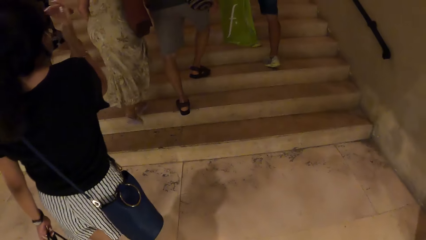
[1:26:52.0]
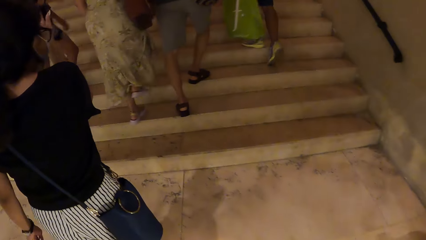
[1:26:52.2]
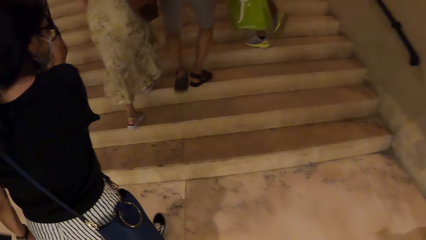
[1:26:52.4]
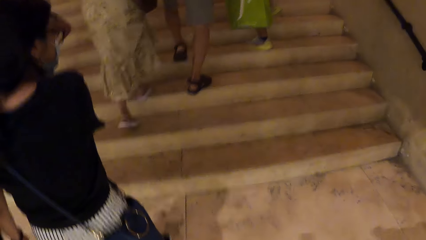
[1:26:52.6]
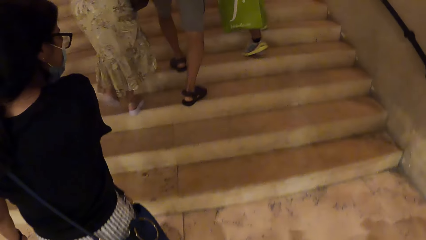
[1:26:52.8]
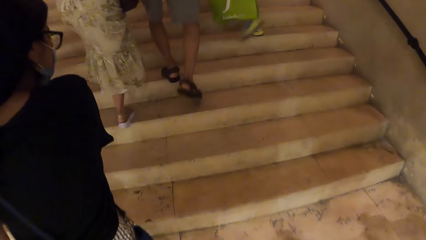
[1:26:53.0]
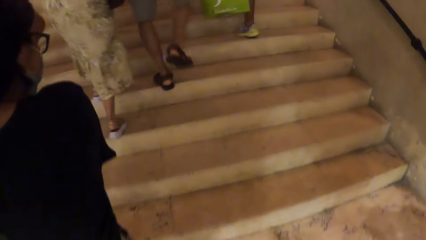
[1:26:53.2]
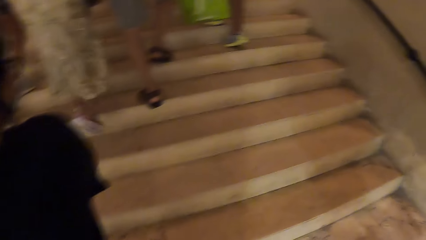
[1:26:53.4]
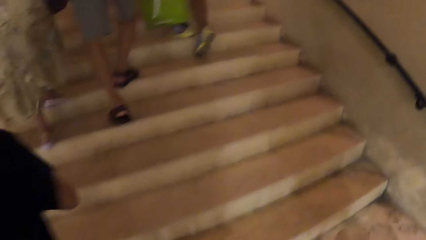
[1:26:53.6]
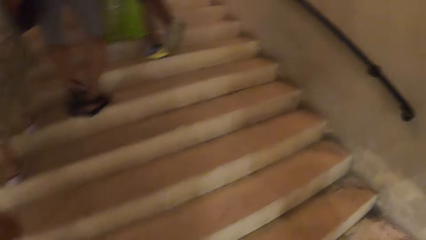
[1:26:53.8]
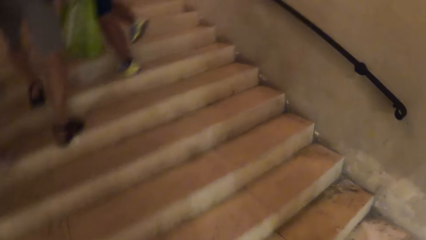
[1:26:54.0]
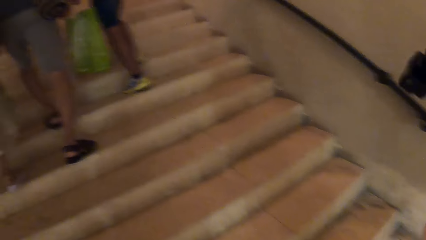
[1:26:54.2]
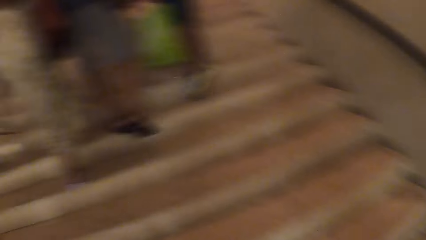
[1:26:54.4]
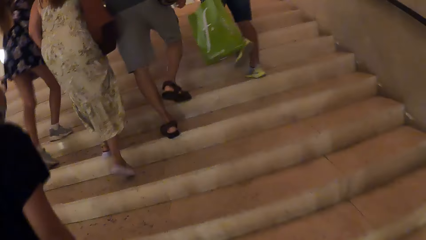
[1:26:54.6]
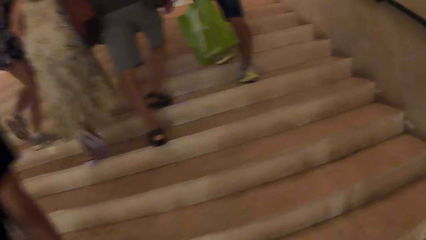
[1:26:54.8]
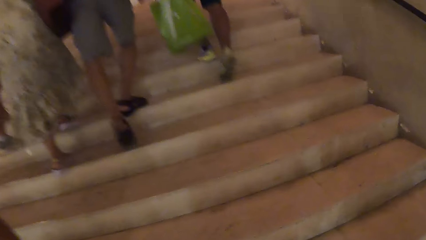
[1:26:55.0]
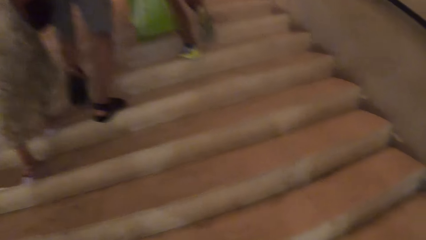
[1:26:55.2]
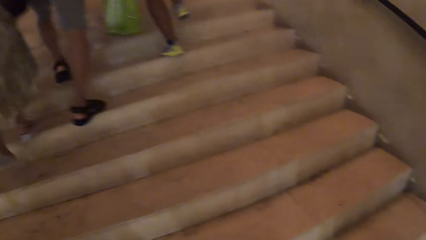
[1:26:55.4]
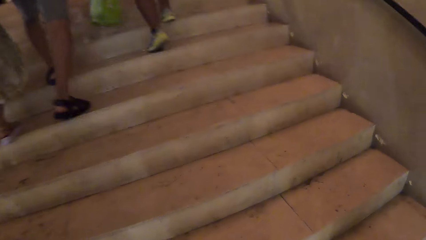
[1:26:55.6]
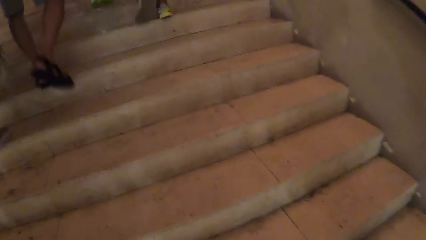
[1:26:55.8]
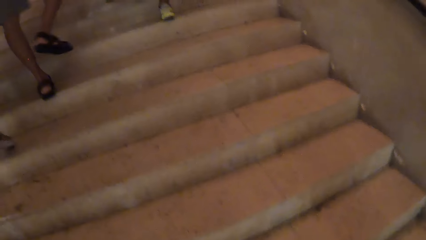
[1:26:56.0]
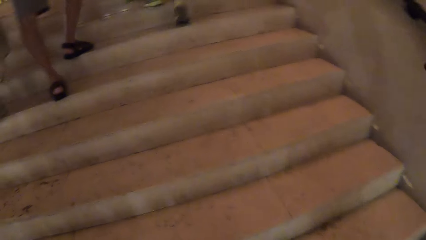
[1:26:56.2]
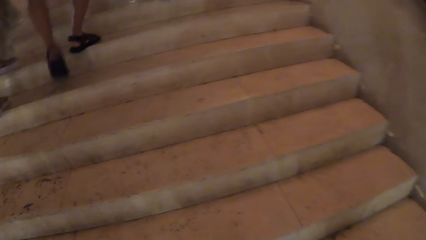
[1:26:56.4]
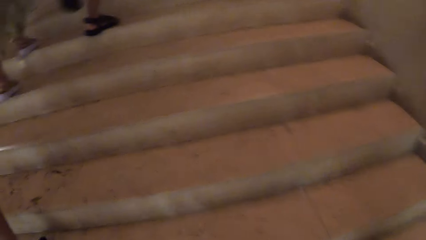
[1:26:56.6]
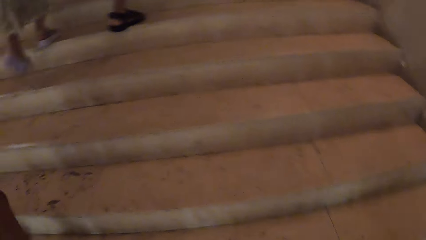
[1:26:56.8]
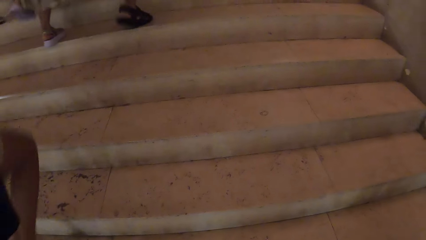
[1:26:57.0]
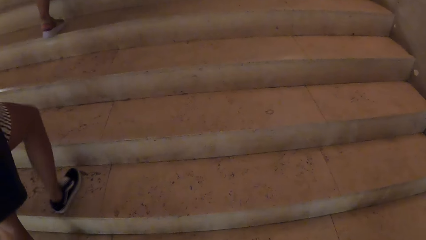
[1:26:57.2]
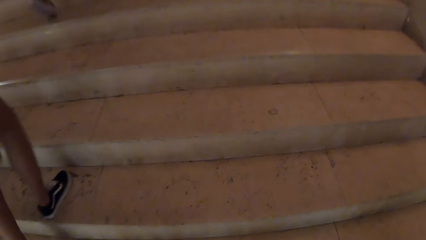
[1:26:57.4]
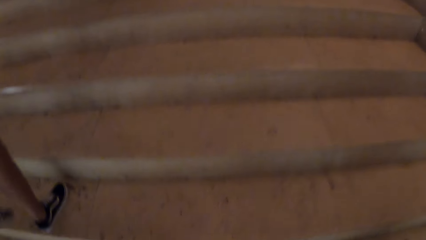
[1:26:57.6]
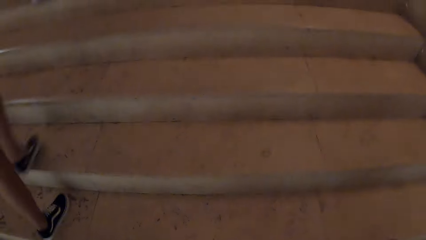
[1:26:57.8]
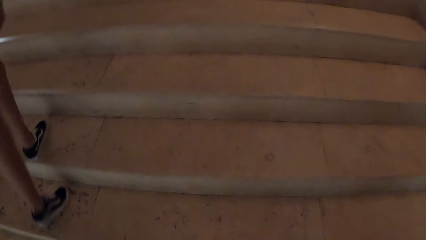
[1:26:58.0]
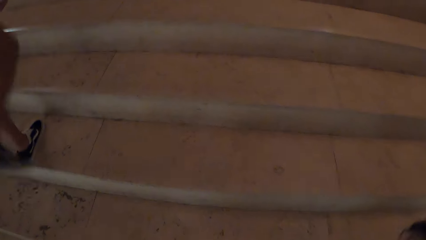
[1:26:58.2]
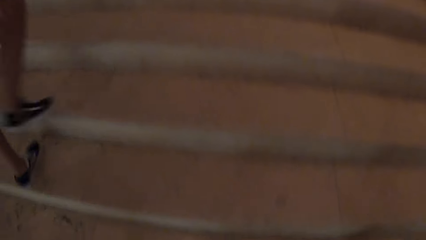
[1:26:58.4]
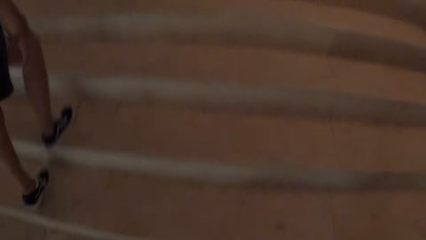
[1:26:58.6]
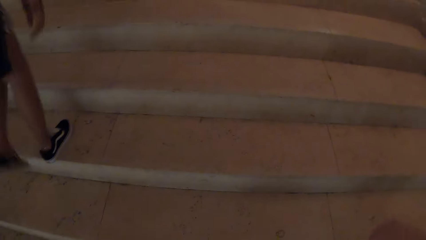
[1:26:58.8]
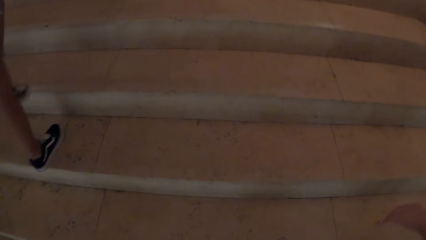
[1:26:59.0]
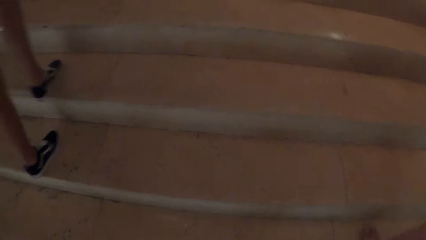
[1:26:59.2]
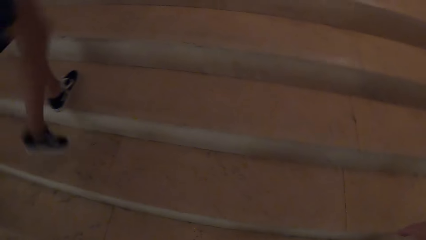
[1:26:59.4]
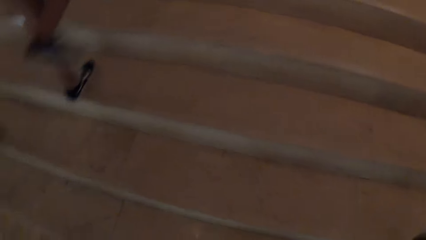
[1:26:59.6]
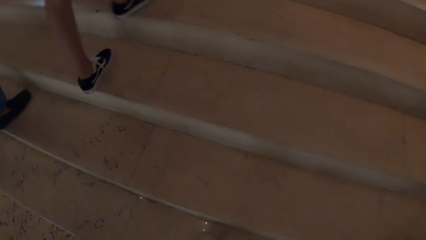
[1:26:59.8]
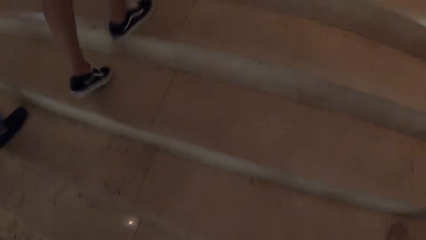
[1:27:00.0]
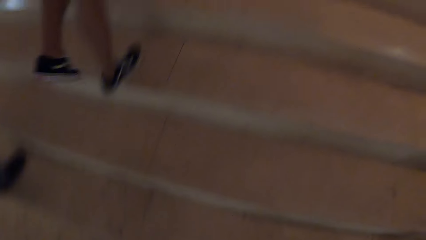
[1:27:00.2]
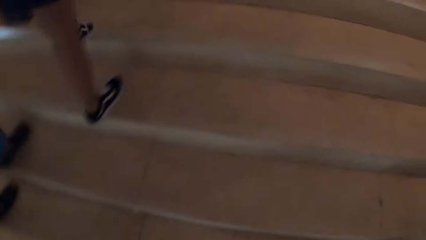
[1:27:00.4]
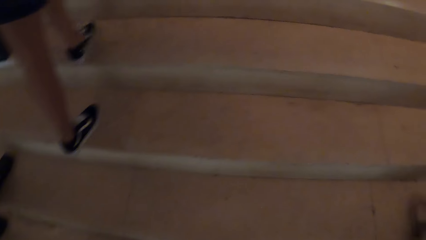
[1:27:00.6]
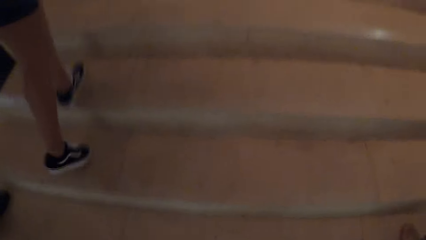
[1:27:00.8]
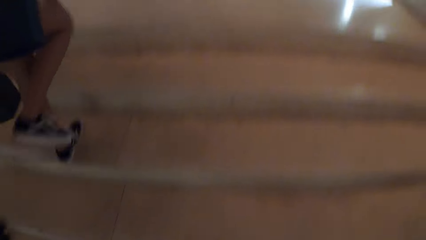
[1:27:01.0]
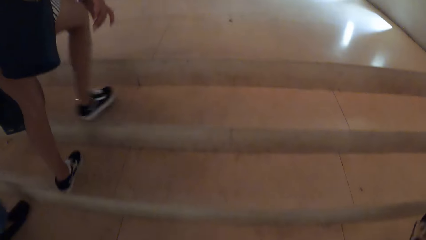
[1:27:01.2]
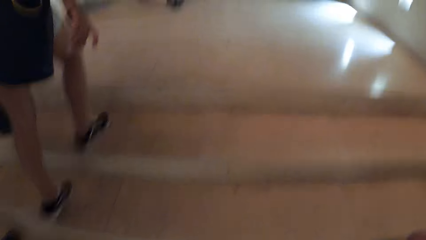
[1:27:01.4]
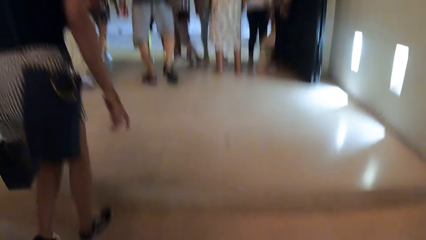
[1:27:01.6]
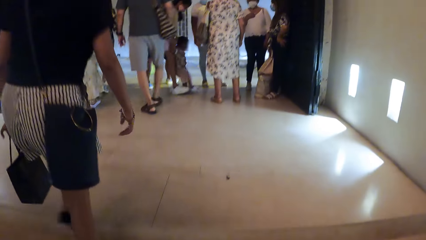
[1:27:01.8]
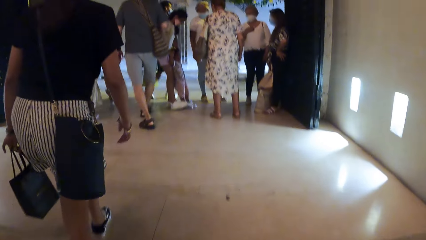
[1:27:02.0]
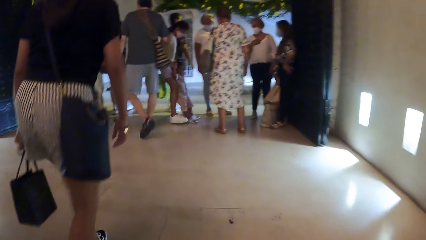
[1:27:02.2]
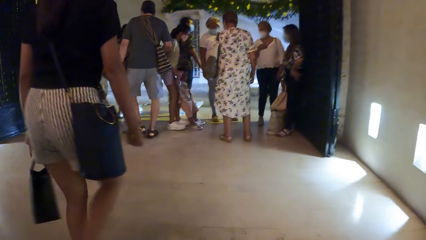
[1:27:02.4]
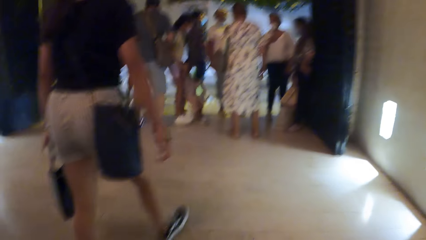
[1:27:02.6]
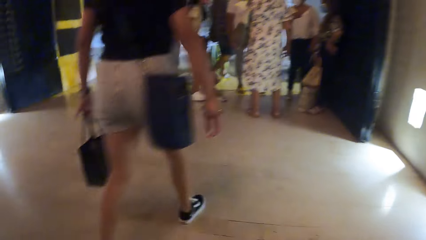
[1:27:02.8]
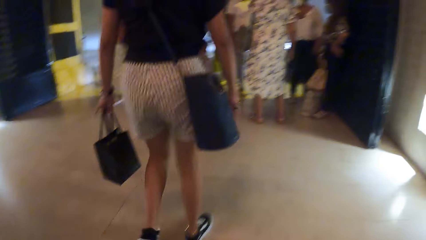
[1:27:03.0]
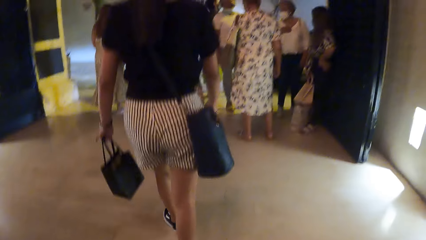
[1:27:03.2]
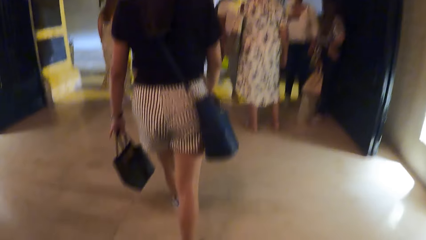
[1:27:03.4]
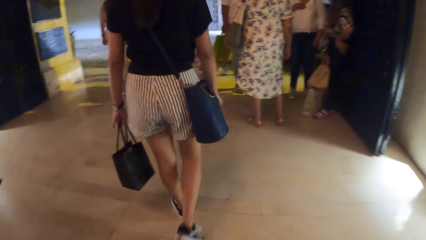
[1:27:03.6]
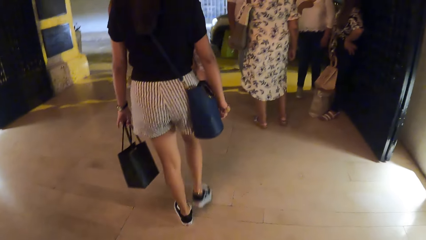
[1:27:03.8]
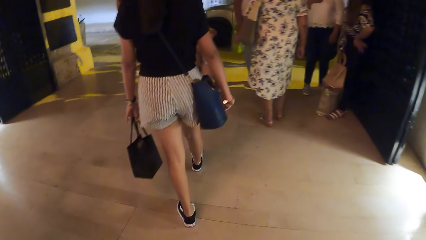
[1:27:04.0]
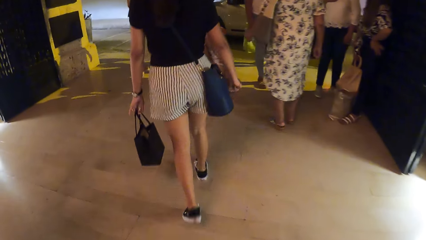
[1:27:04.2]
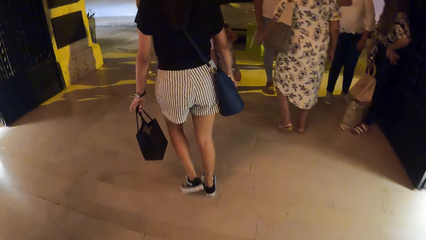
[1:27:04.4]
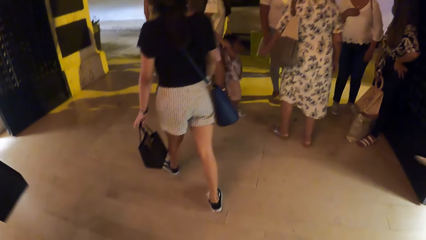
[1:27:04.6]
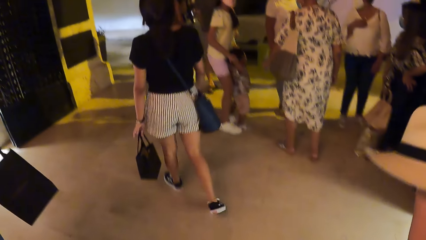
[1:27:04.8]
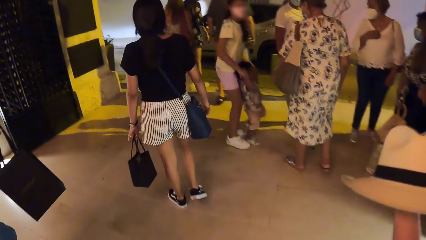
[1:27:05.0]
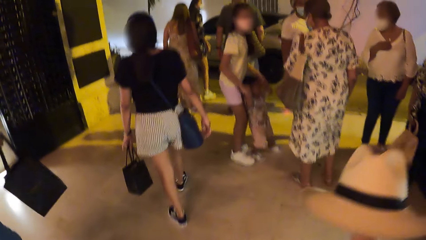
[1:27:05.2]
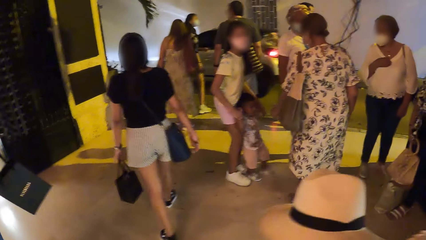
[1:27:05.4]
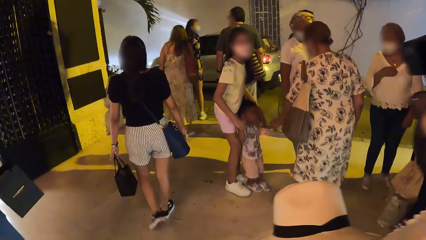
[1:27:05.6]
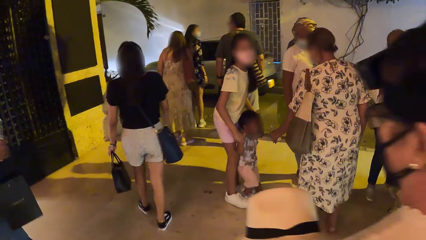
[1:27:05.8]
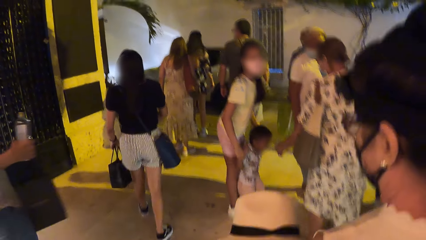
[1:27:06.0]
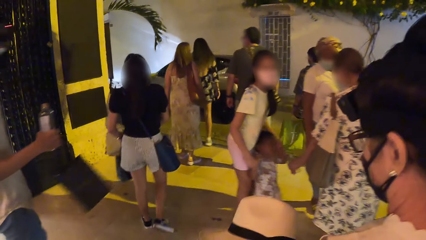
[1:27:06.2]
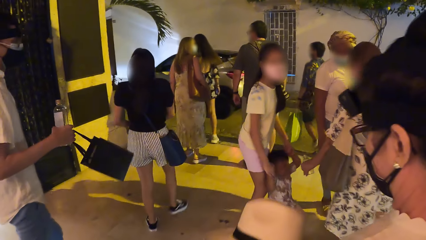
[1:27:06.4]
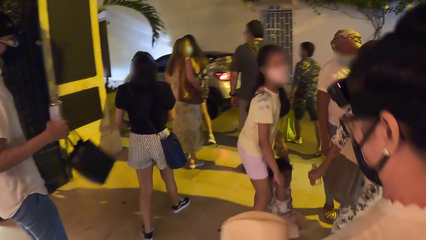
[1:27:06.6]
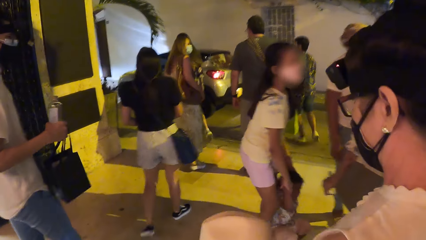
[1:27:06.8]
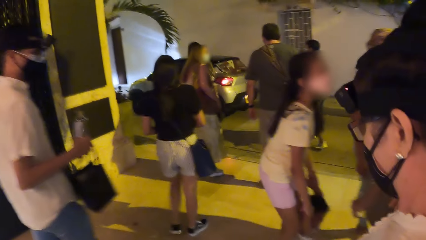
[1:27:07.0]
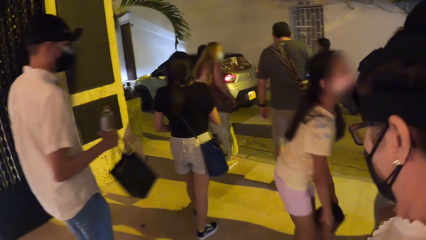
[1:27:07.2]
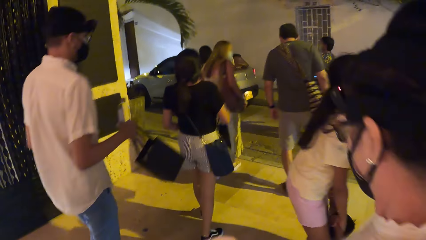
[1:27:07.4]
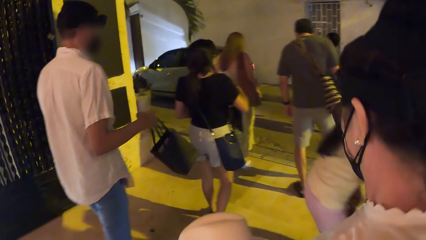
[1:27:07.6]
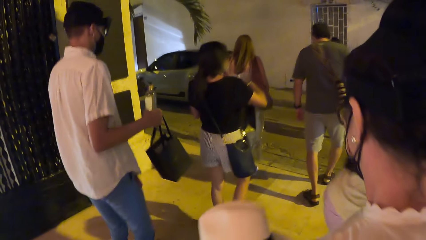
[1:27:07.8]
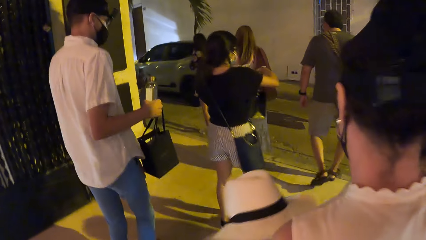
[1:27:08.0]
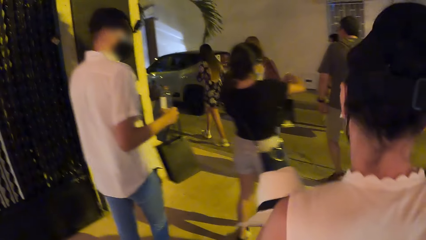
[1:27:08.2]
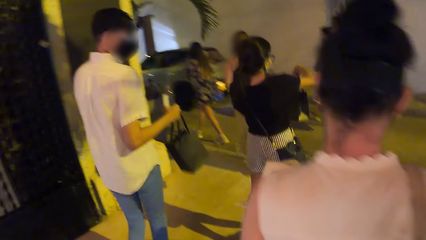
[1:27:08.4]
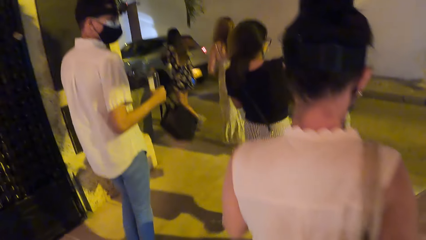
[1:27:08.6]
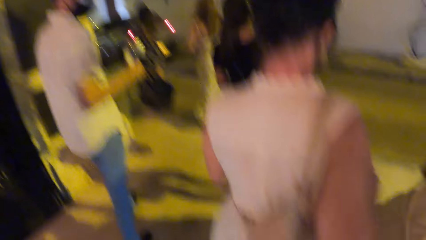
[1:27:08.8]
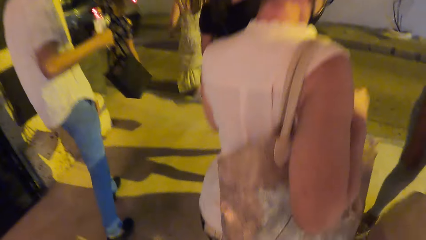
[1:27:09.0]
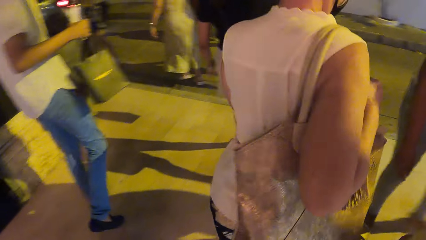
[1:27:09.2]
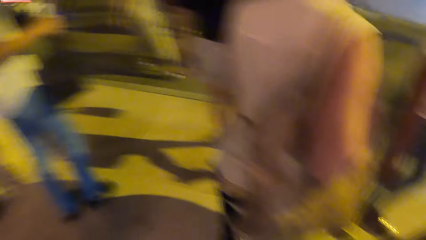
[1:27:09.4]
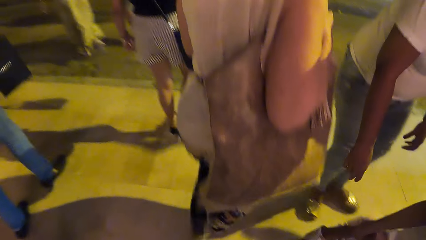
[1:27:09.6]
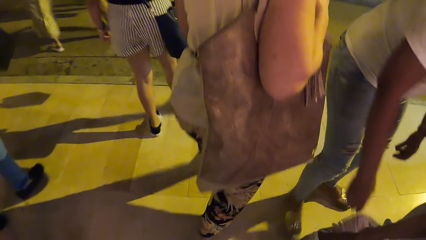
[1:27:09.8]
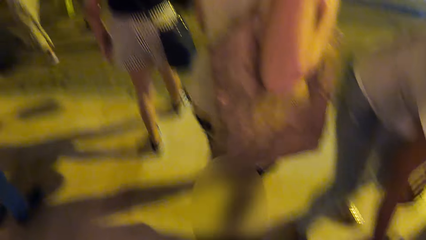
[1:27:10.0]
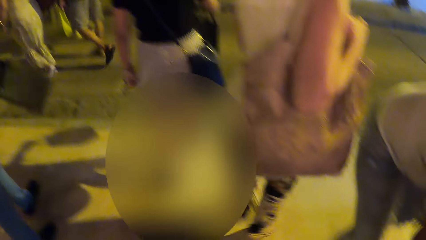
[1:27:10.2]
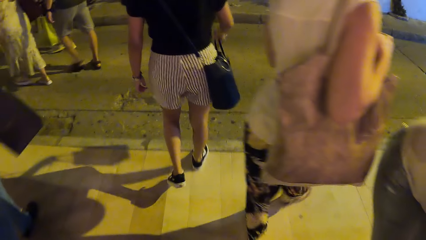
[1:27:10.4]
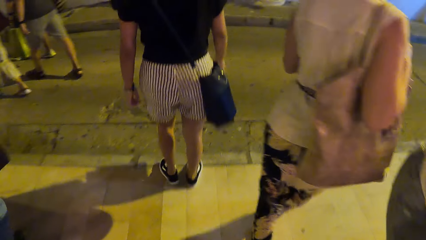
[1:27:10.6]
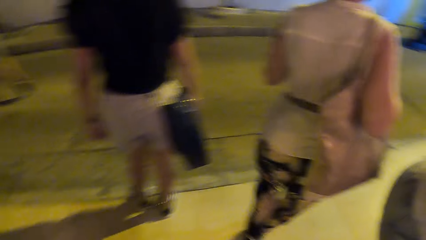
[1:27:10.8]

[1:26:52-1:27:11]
A man walks around the room. The camera wearer climbs the stairs. They walk around the room. They walk upstairs. Another man walks upstairs. The camera wearer walks around. They walk around the room. The first man walks around the room. The other man walks around the room.
